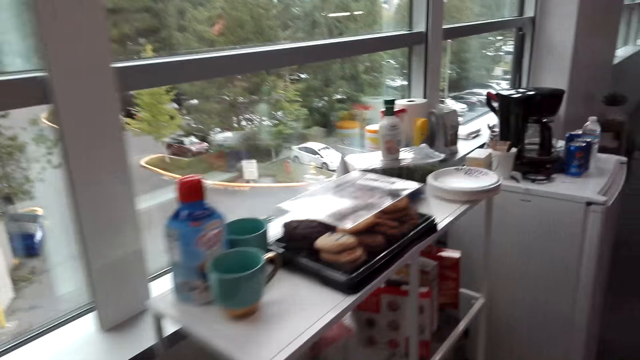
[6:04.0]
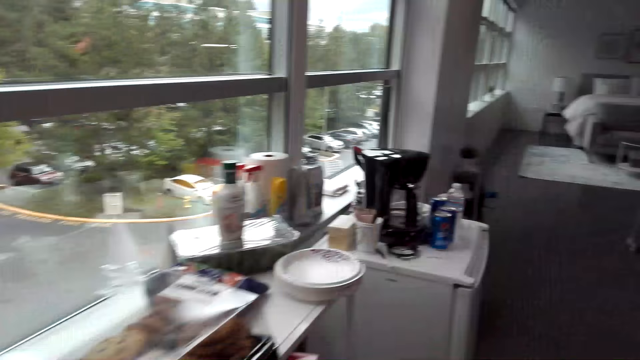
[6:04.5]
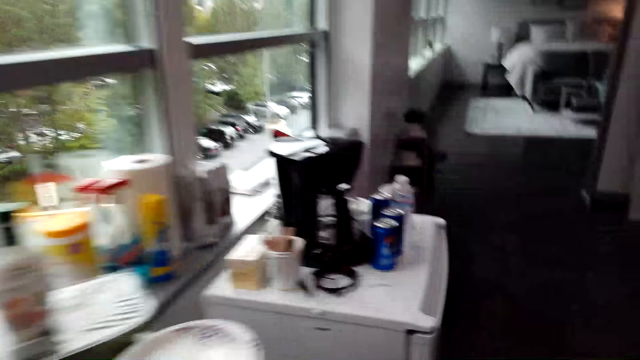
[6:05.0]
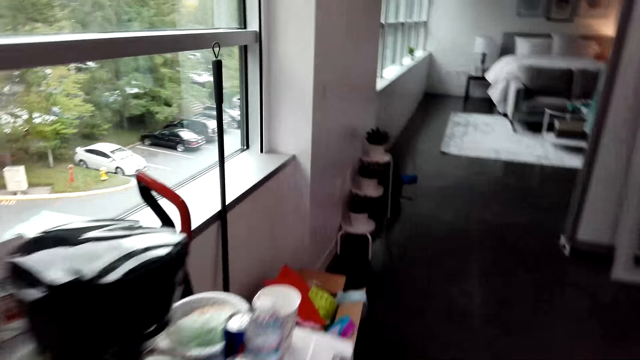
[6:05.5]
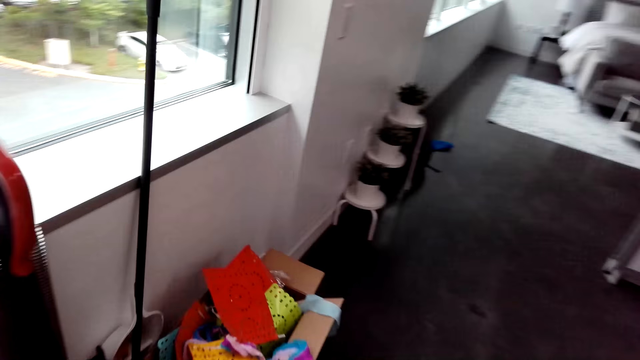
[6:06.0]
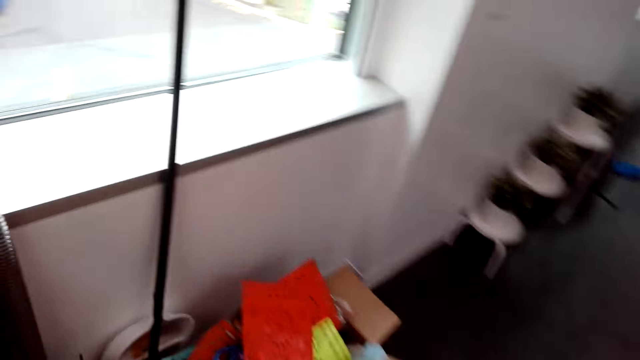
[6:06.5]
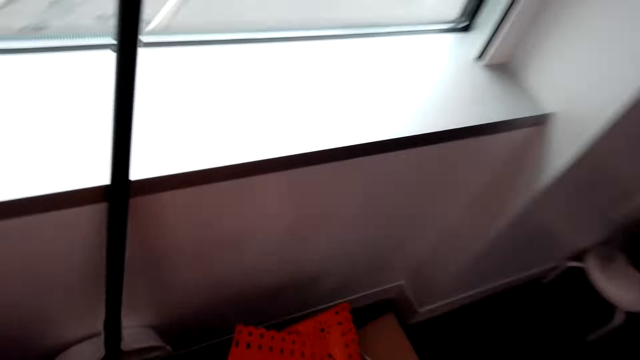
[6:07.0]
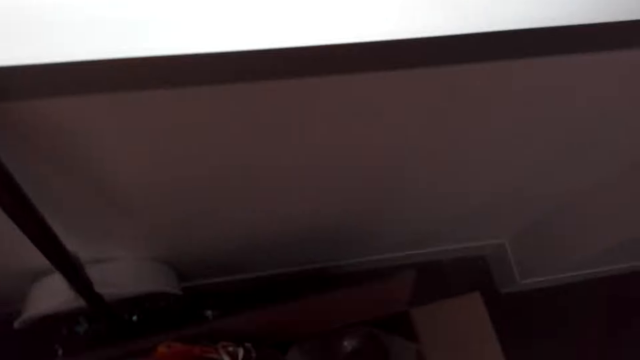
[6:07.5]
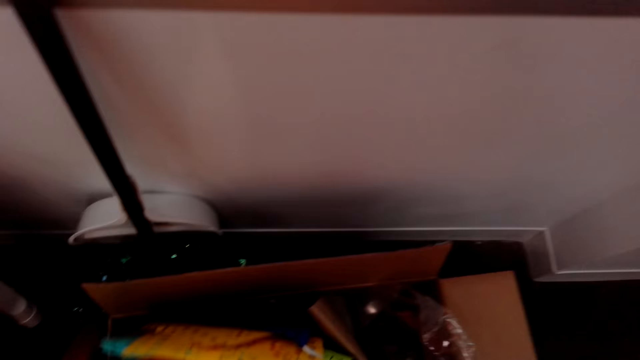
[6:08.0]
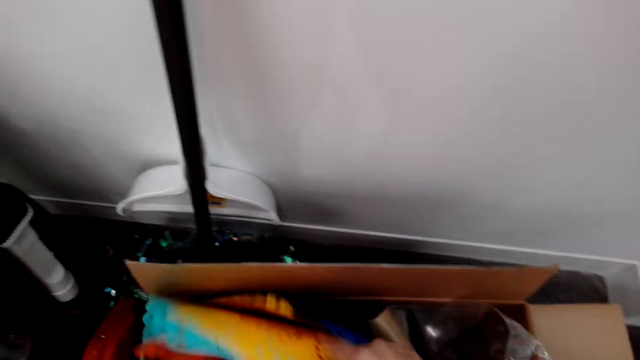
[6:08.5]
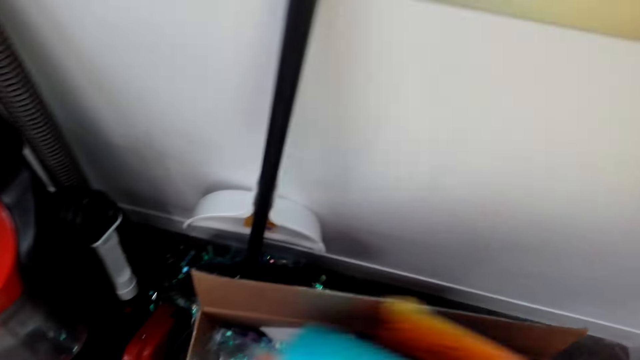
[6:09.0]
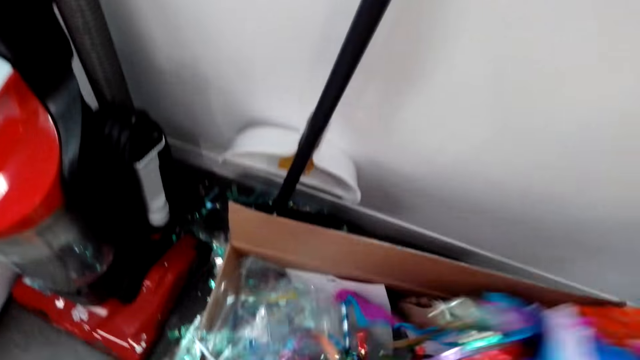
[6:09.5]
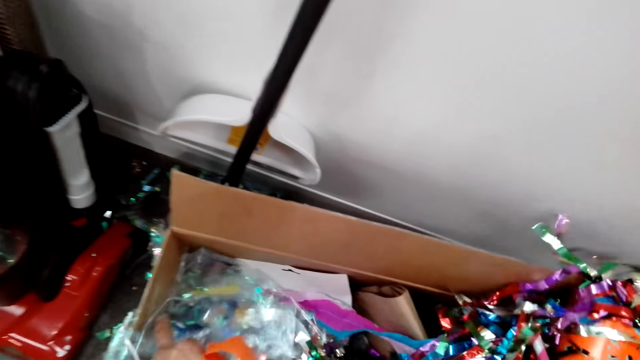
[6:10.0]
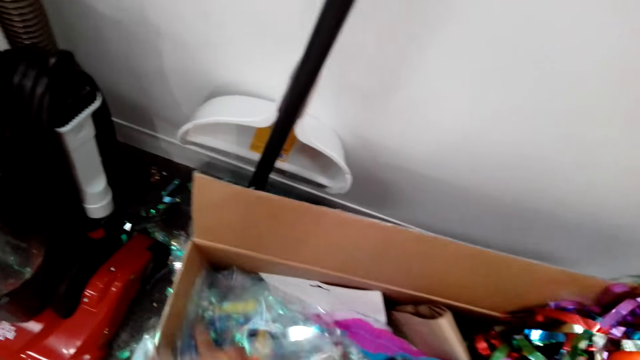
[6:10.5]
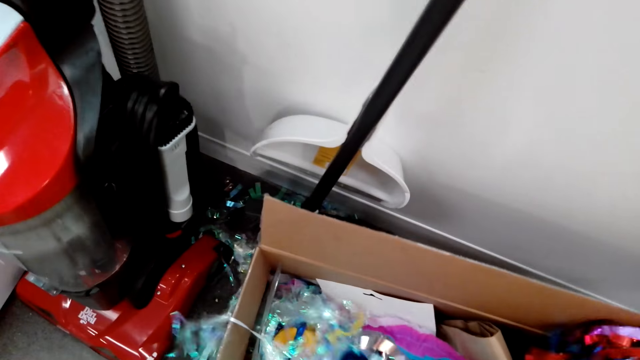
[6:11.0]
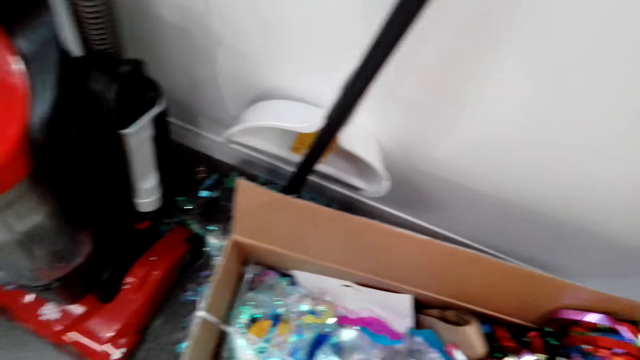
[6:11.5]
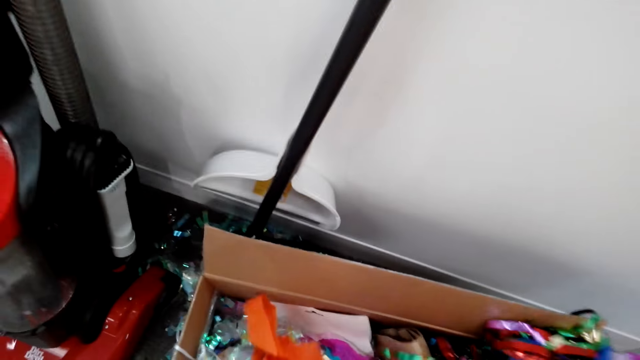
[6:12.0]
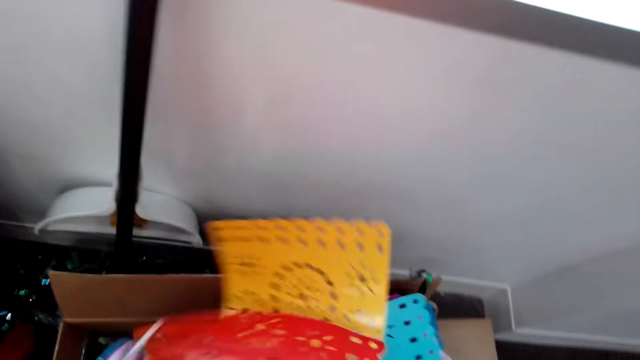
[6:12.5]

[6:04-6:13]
The camera wearer walks. They pick decorations from the box. They remove something from the books.

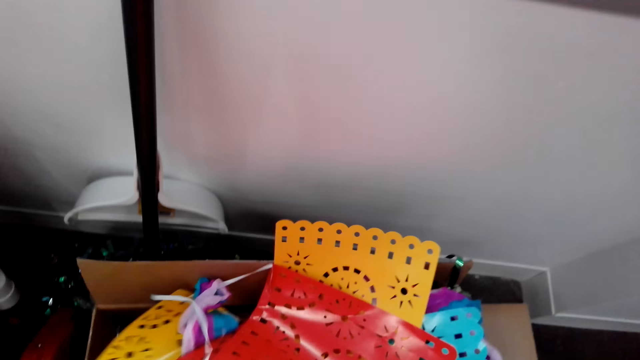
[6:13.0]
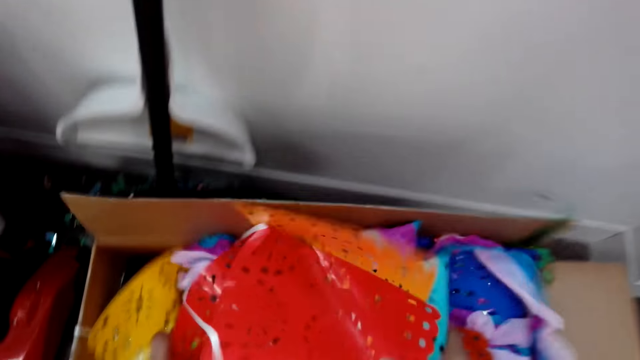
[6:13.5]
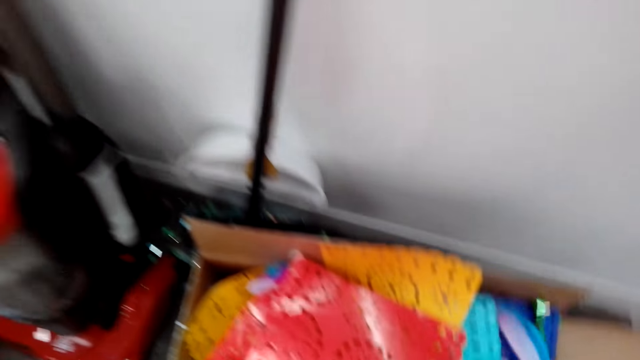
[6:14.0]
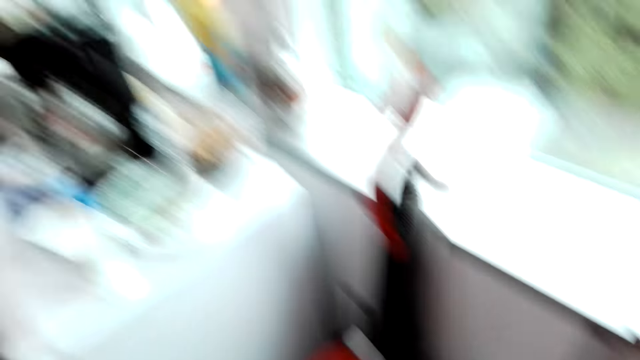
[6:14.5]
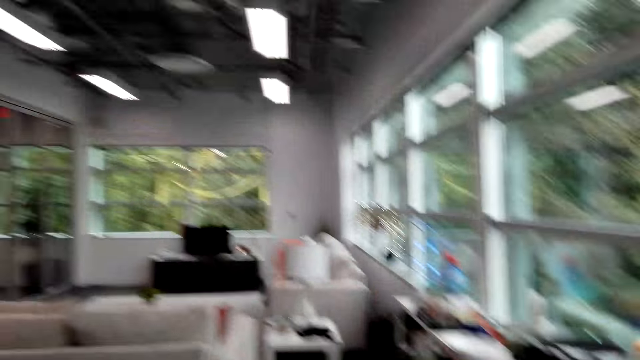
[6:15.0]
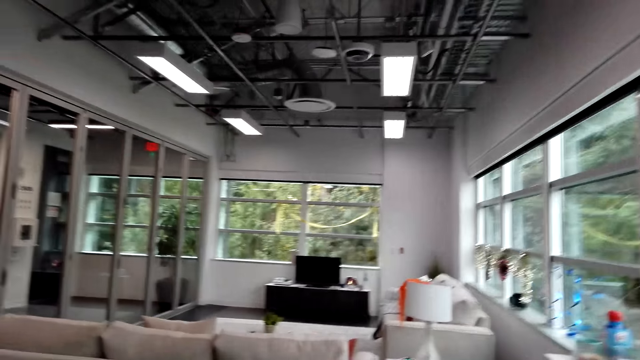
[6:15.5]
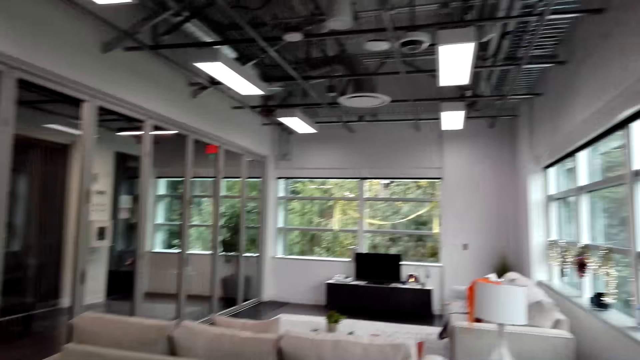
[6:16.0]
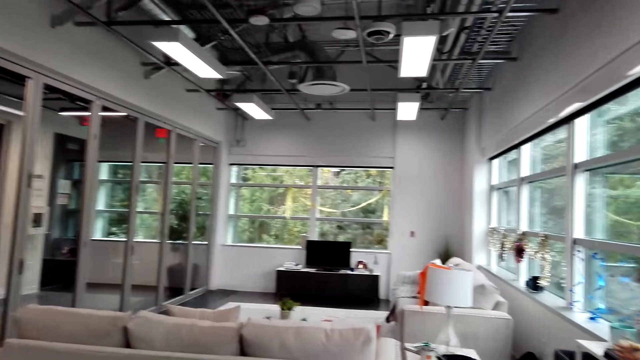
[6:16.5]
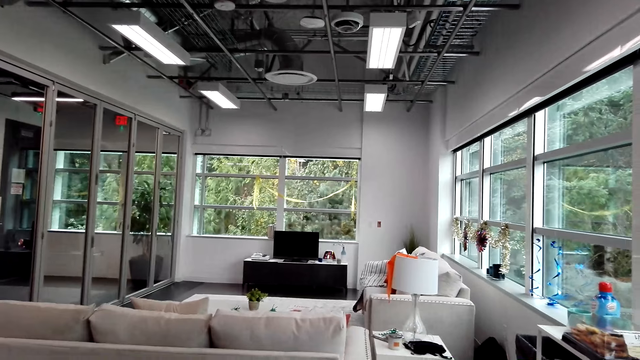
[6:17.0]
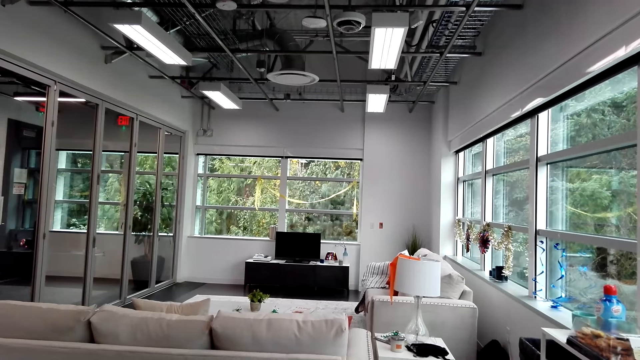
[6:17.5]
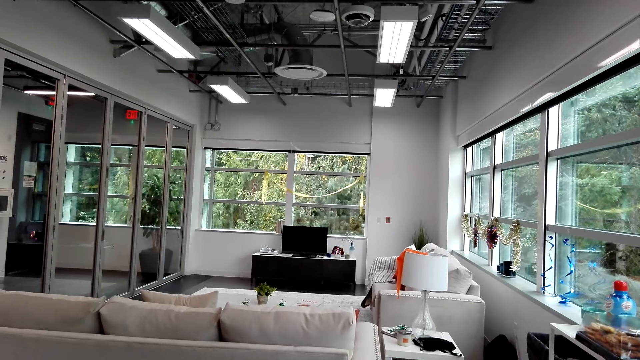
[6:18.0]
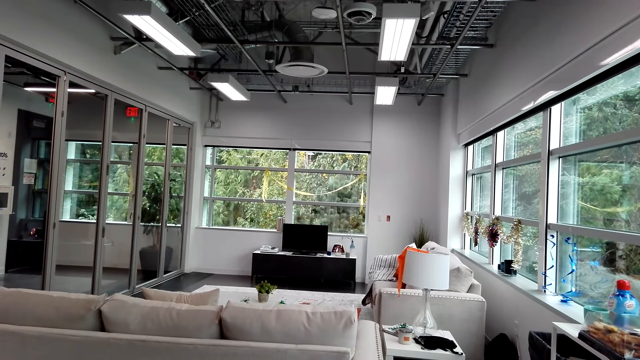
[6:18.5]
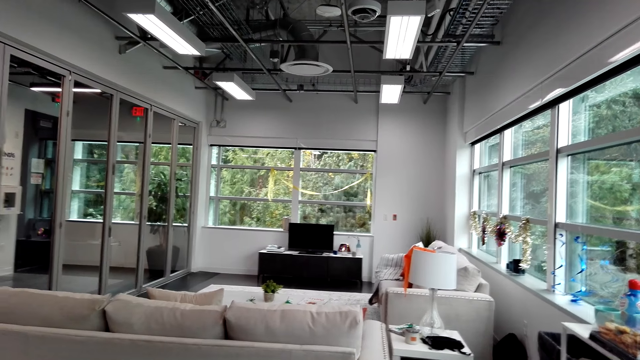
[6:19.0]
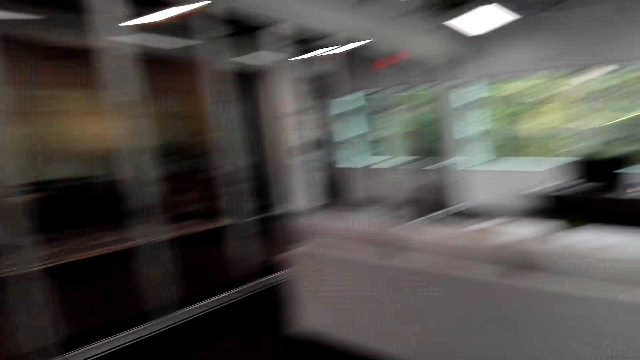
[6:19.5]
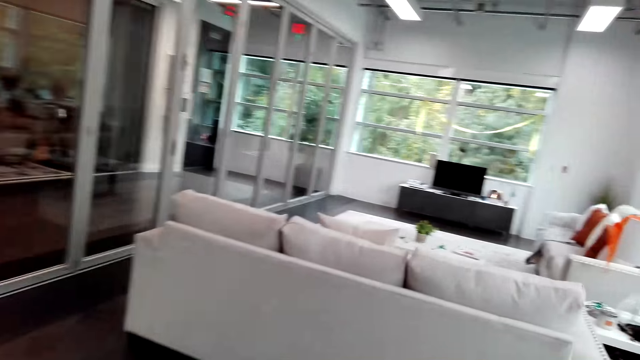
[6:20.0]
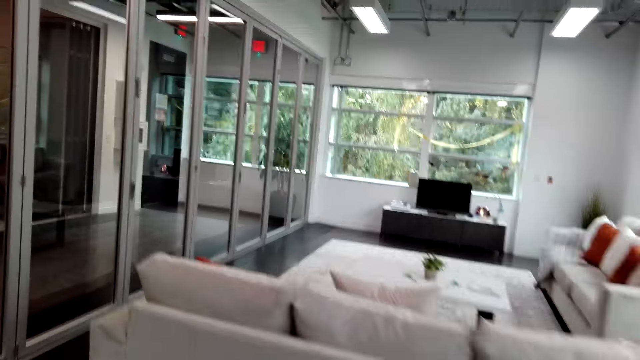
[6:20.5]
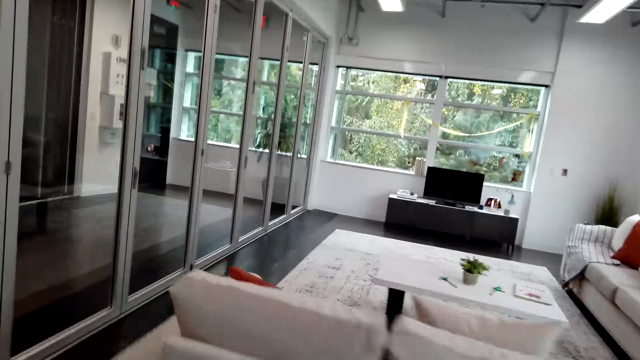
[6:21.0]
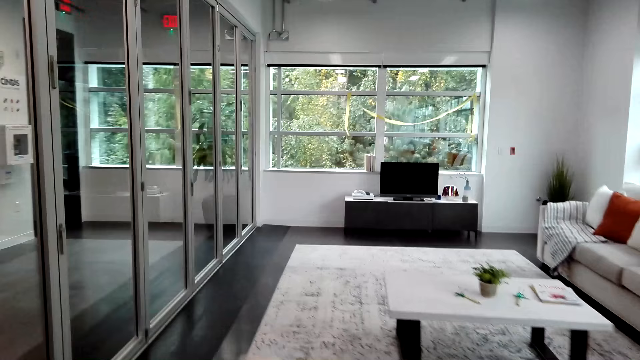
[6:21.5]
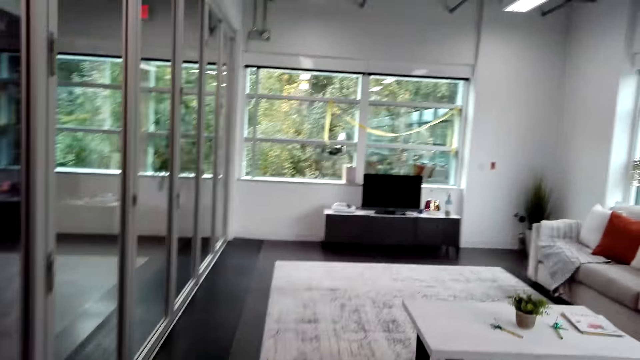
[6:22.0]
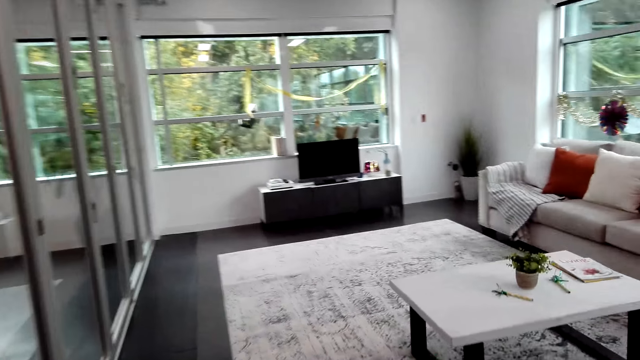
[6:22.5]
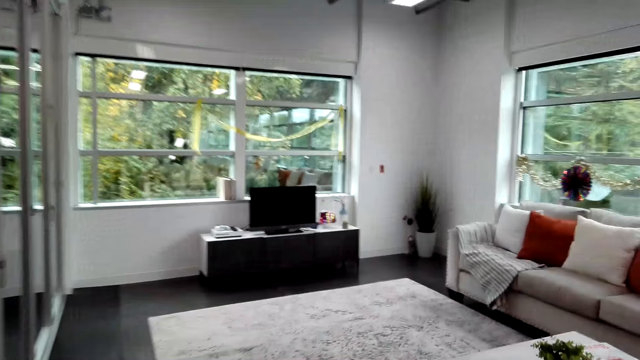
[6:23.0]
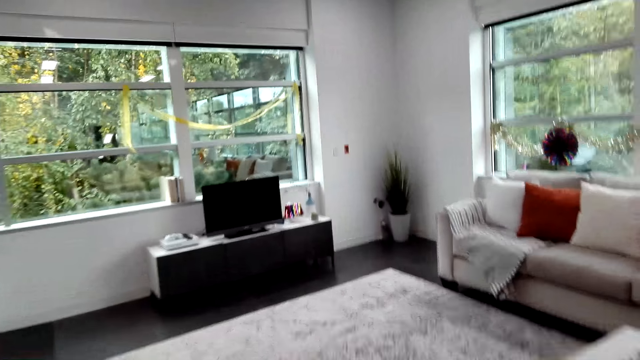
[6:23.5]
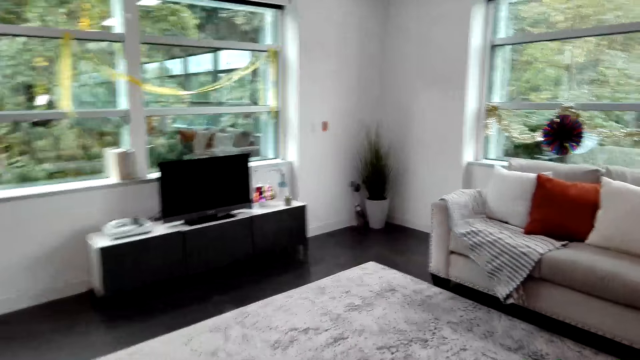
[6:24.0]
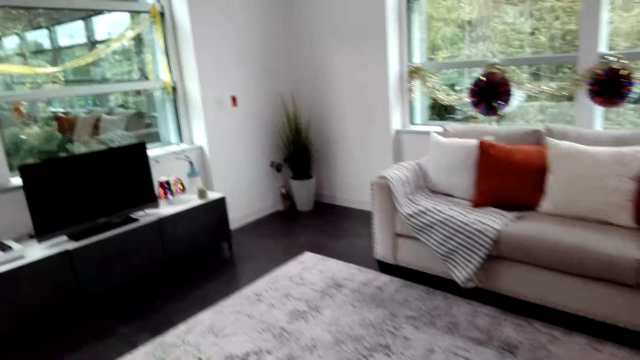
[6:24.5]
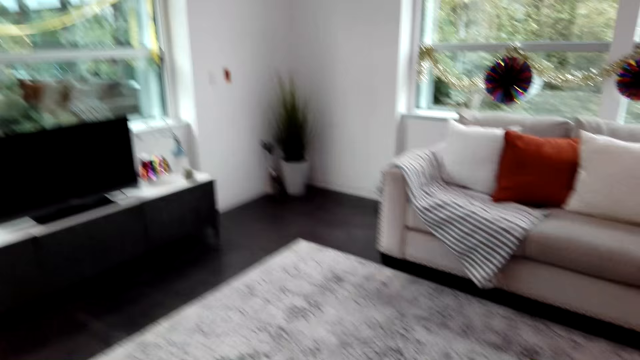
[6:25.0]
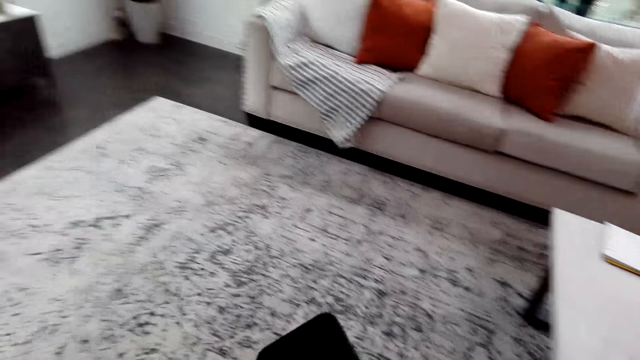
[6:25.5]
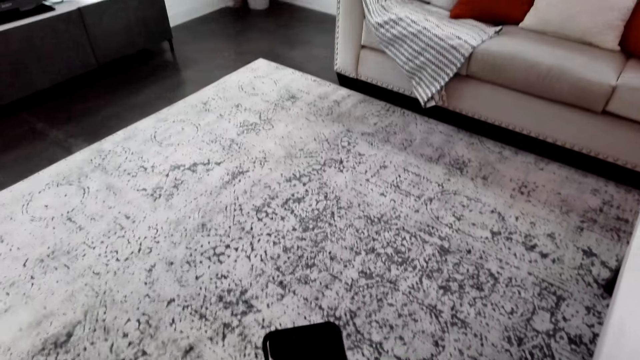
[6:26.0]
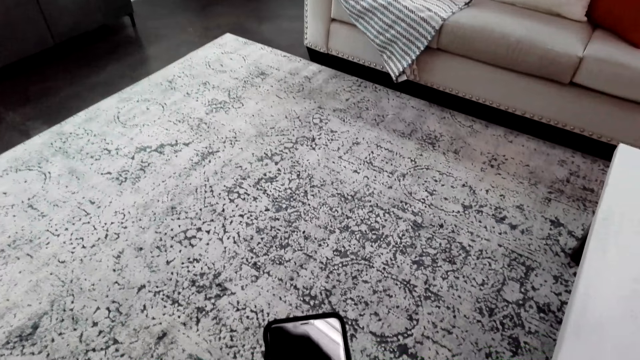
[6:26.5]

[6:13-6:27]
The camera wearer turns around the room. They look around the room. They walk around the room. They talk to someone.
